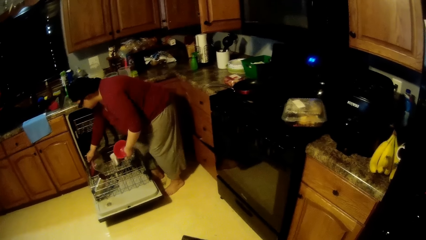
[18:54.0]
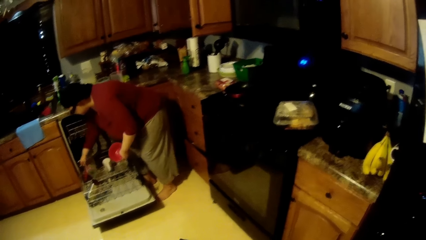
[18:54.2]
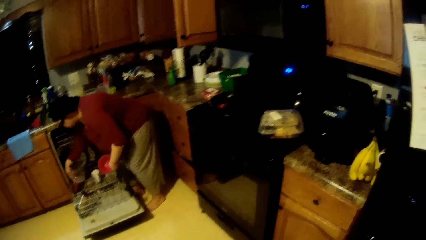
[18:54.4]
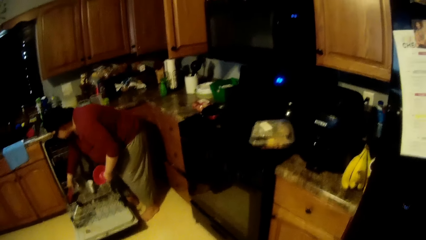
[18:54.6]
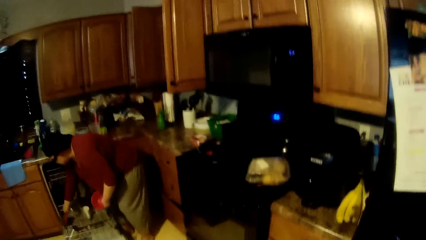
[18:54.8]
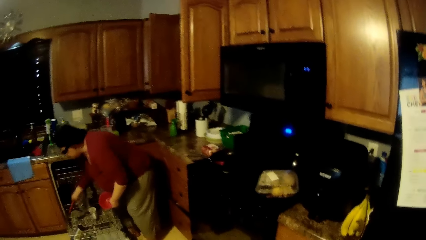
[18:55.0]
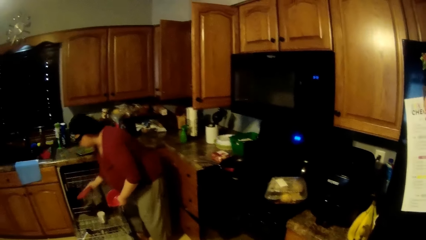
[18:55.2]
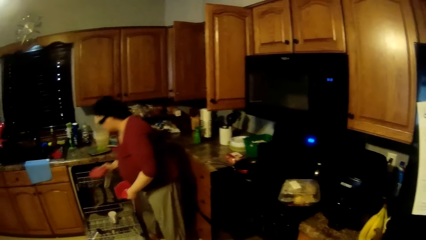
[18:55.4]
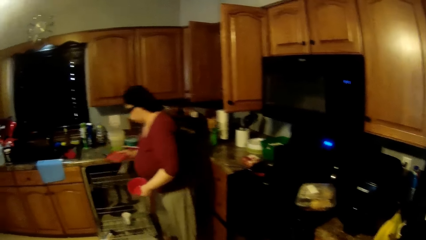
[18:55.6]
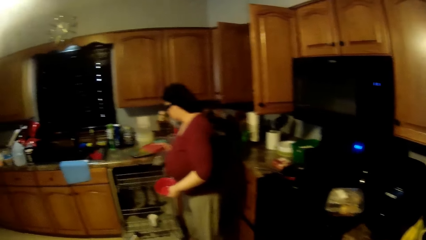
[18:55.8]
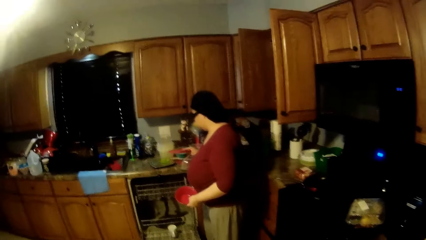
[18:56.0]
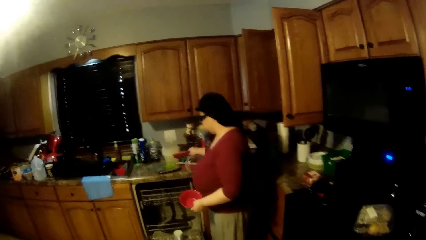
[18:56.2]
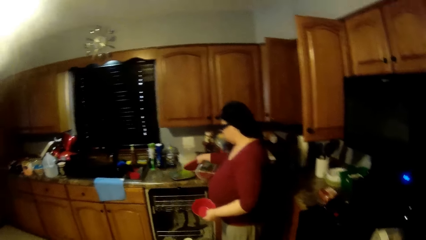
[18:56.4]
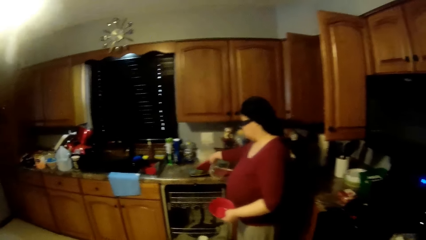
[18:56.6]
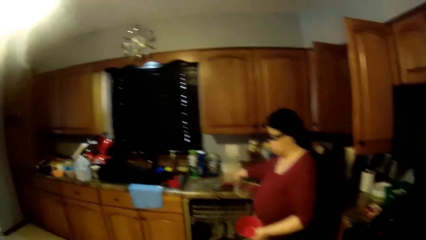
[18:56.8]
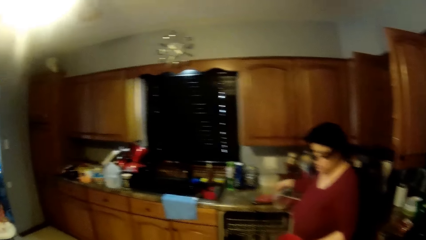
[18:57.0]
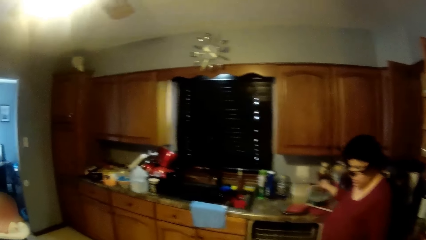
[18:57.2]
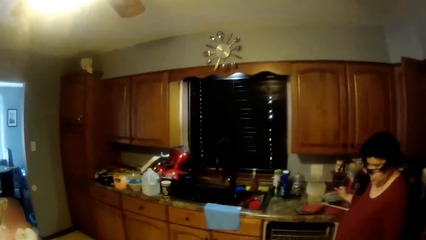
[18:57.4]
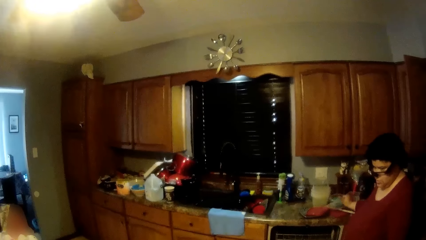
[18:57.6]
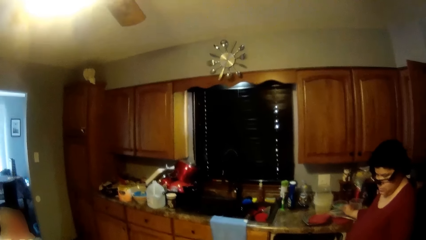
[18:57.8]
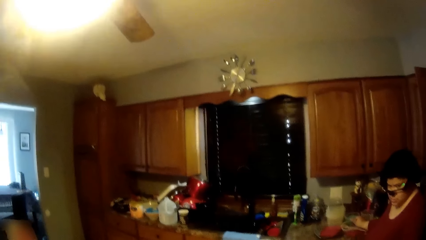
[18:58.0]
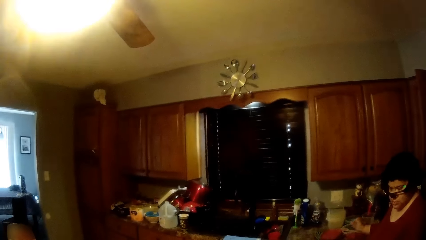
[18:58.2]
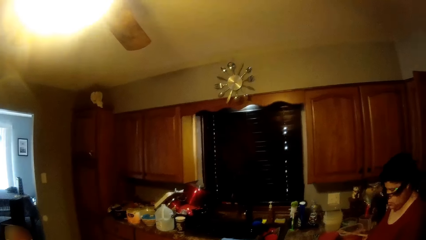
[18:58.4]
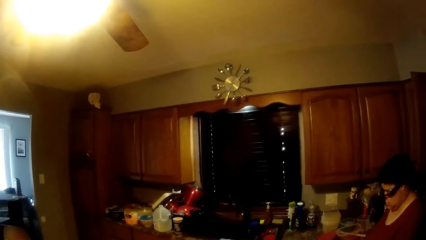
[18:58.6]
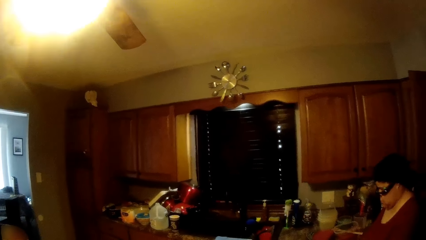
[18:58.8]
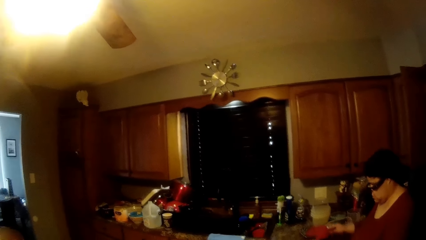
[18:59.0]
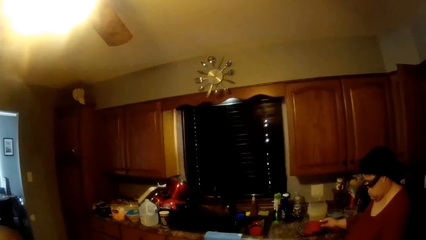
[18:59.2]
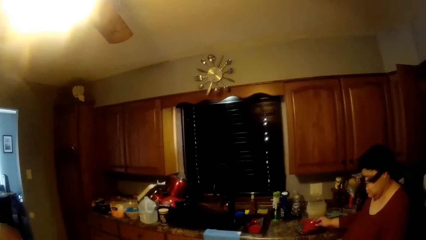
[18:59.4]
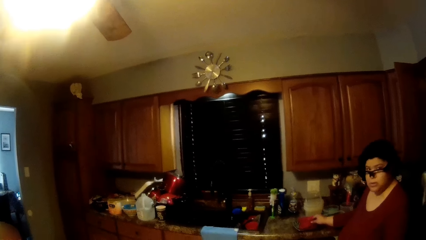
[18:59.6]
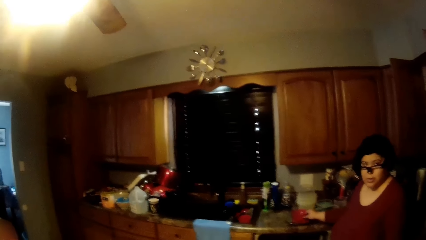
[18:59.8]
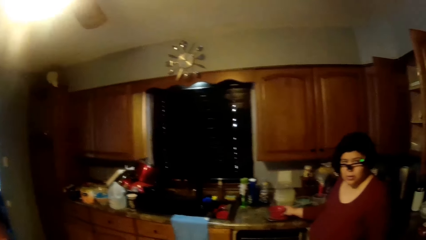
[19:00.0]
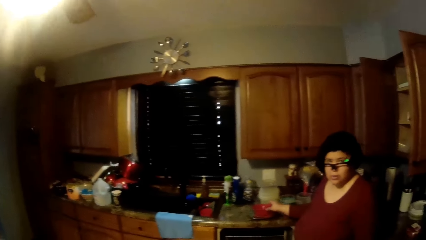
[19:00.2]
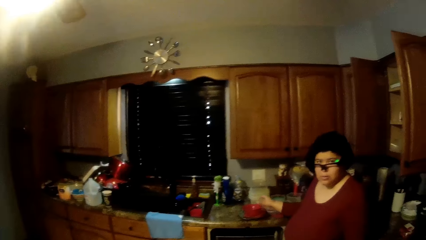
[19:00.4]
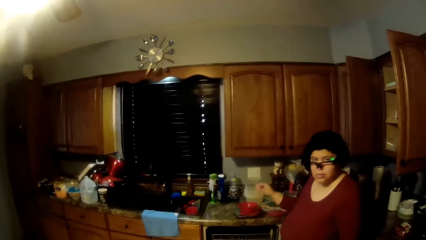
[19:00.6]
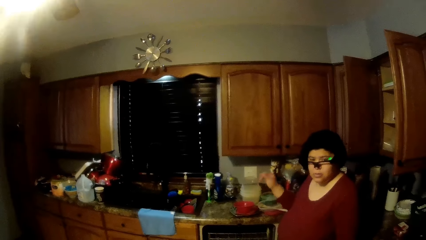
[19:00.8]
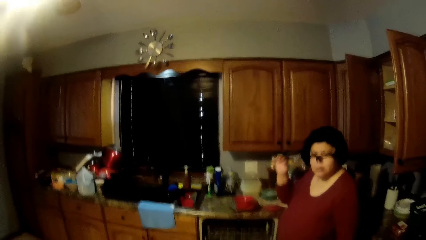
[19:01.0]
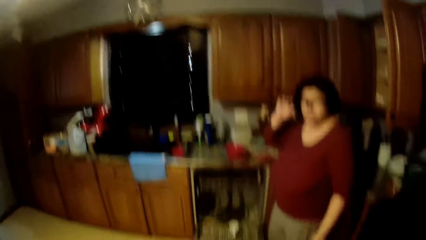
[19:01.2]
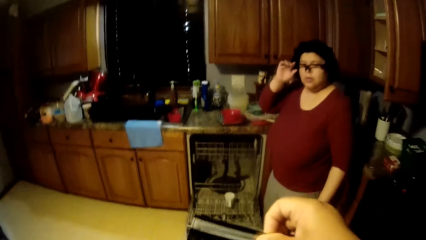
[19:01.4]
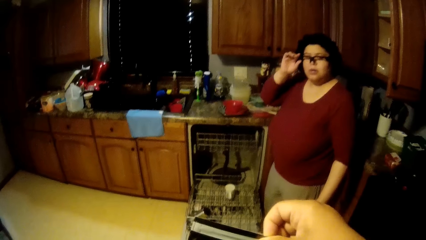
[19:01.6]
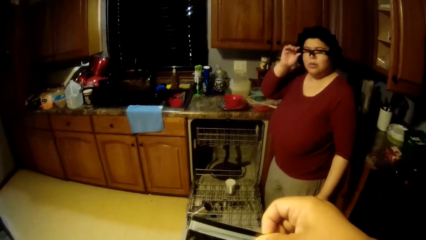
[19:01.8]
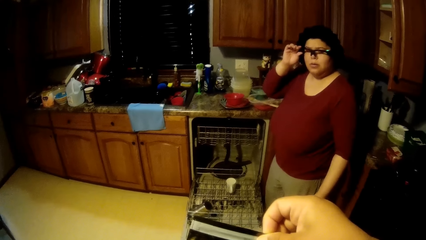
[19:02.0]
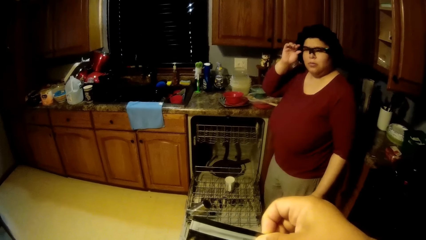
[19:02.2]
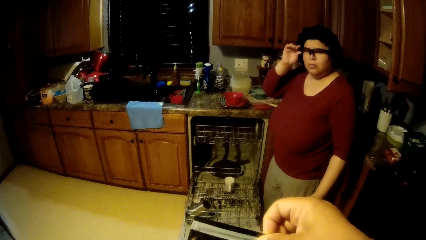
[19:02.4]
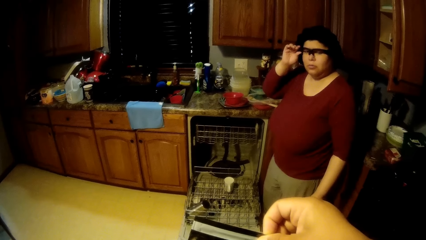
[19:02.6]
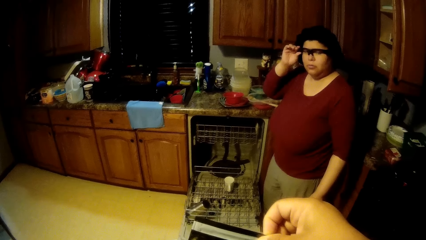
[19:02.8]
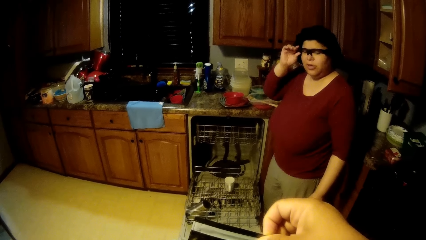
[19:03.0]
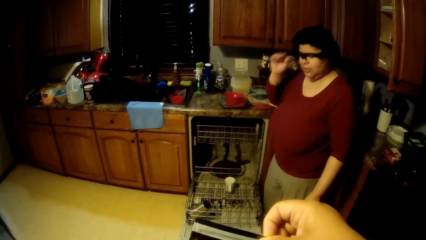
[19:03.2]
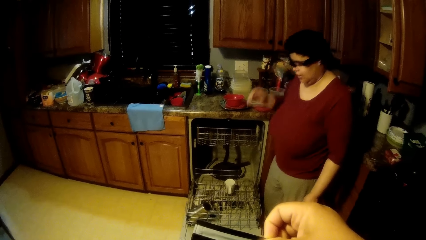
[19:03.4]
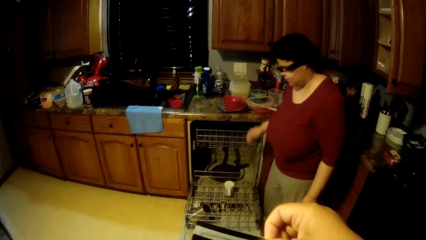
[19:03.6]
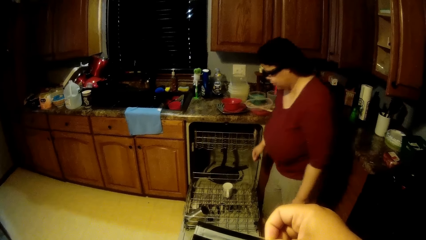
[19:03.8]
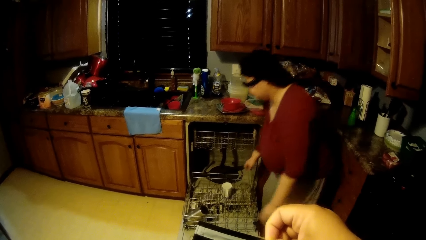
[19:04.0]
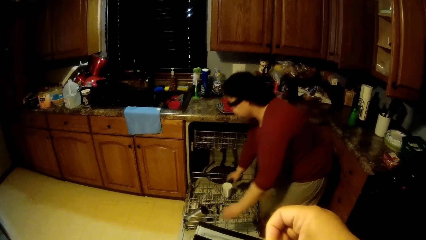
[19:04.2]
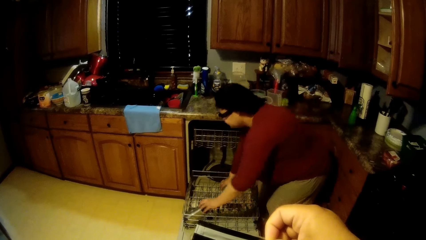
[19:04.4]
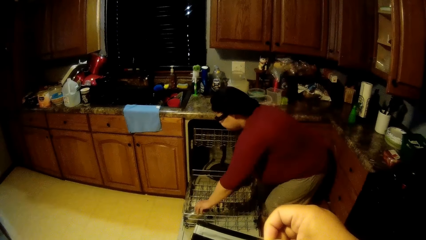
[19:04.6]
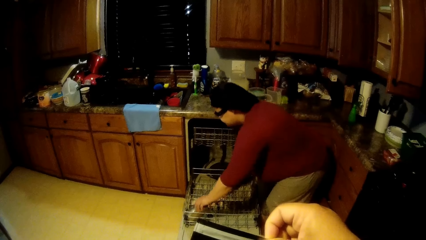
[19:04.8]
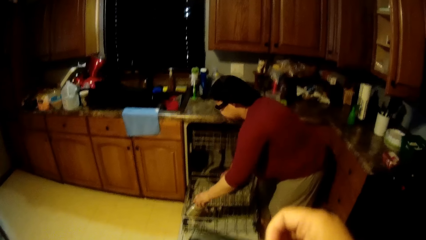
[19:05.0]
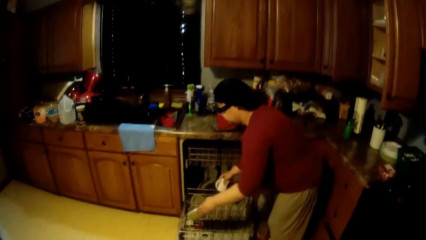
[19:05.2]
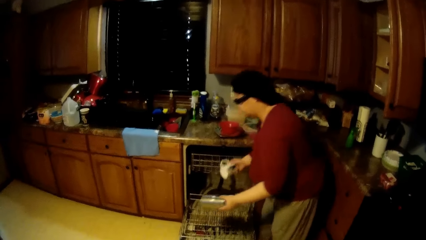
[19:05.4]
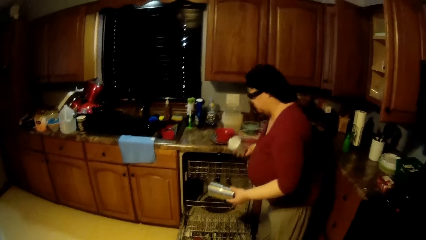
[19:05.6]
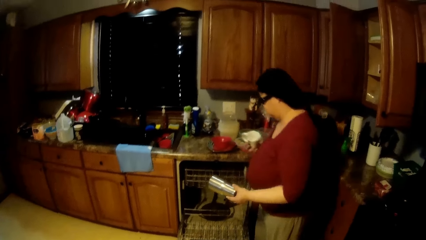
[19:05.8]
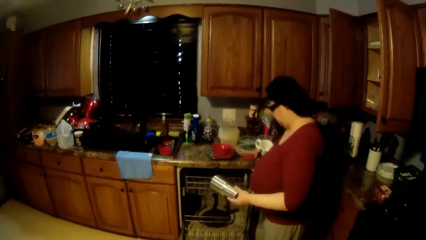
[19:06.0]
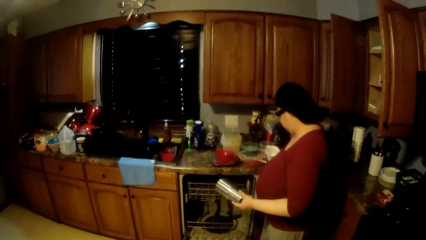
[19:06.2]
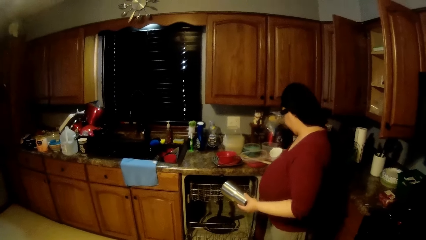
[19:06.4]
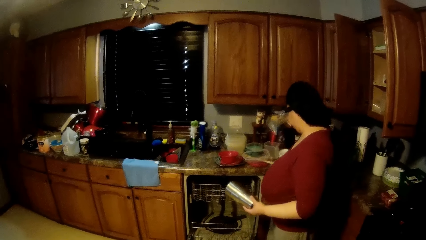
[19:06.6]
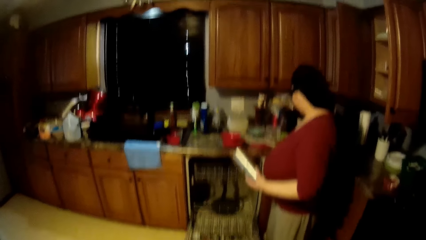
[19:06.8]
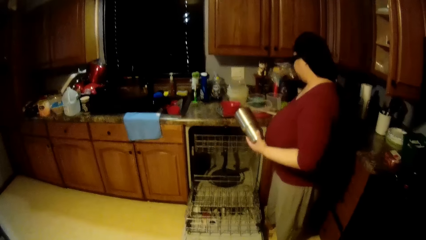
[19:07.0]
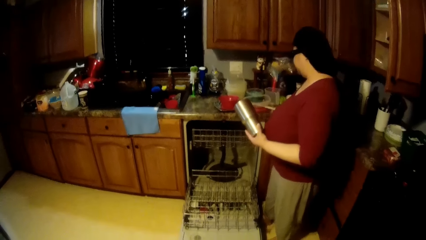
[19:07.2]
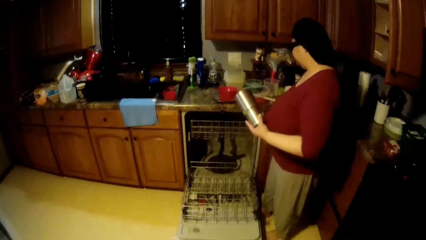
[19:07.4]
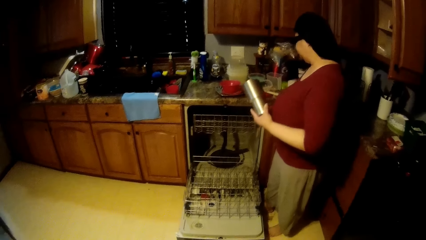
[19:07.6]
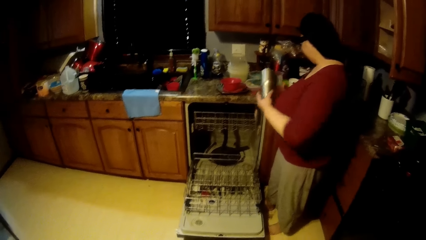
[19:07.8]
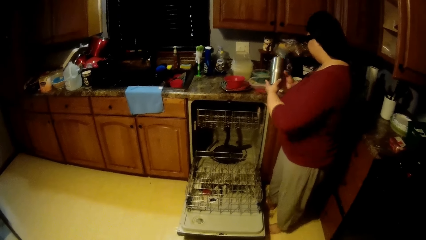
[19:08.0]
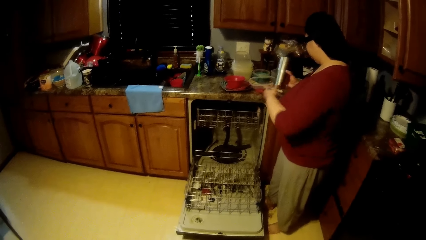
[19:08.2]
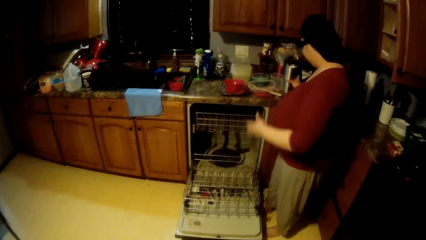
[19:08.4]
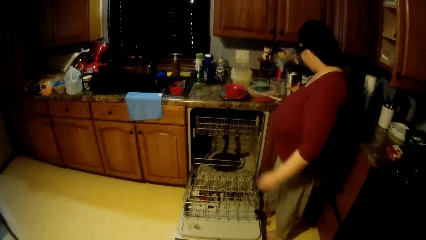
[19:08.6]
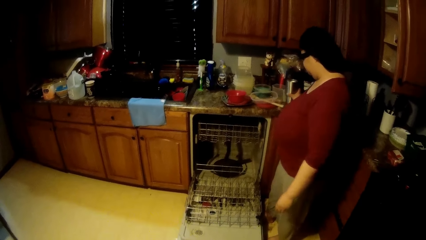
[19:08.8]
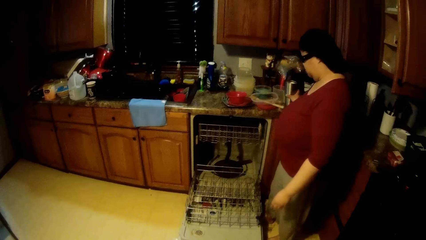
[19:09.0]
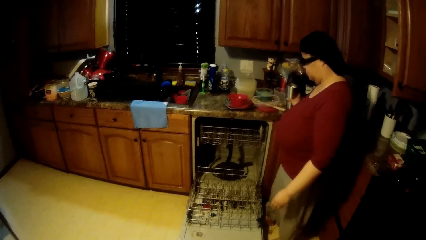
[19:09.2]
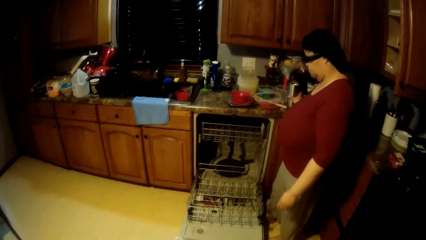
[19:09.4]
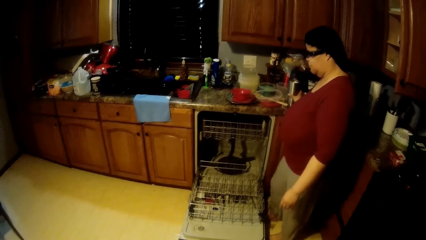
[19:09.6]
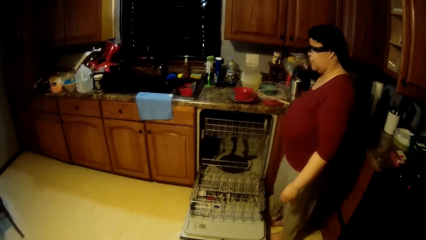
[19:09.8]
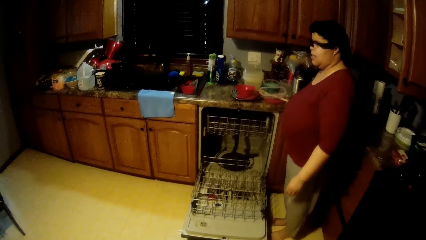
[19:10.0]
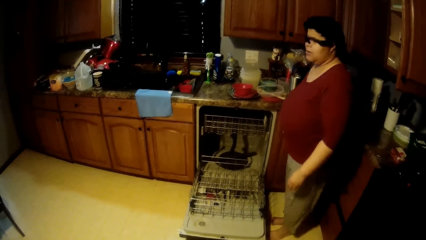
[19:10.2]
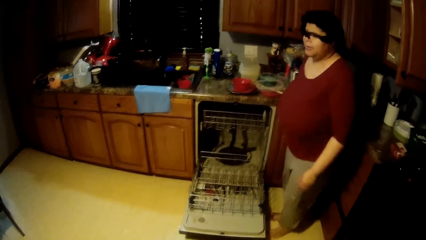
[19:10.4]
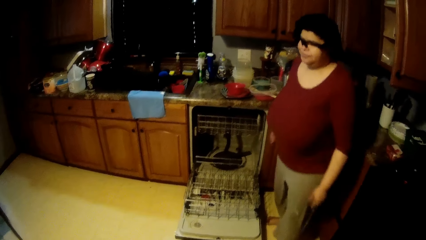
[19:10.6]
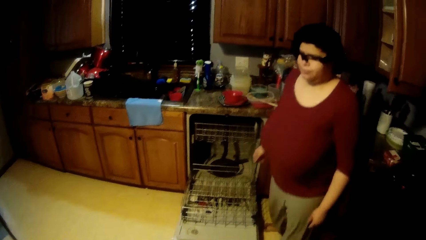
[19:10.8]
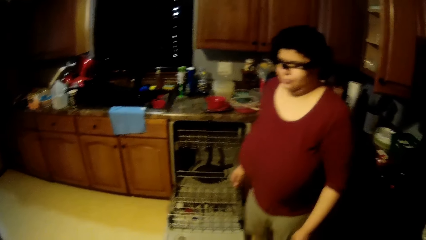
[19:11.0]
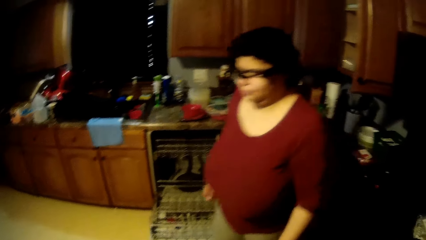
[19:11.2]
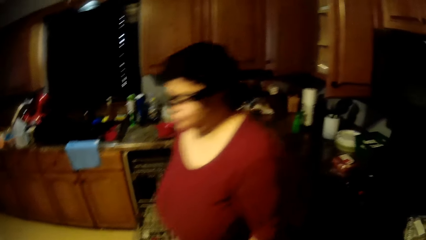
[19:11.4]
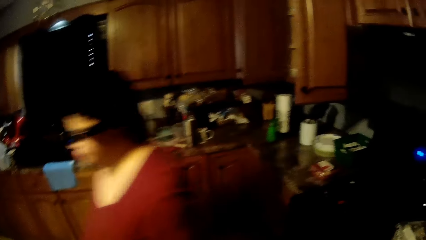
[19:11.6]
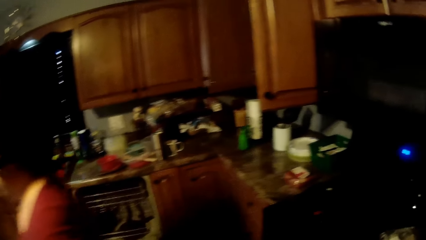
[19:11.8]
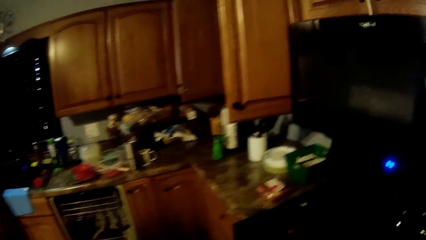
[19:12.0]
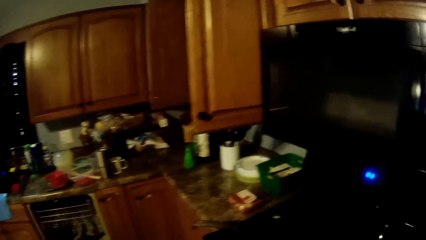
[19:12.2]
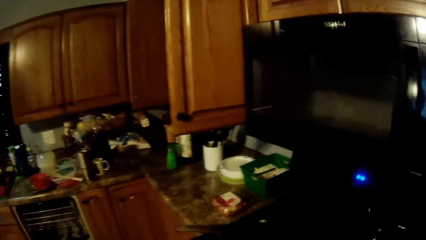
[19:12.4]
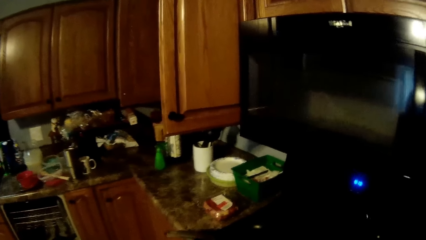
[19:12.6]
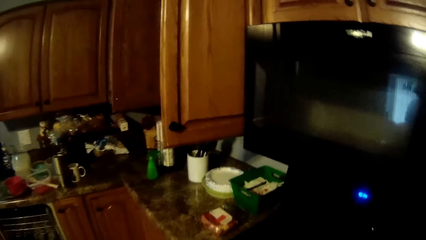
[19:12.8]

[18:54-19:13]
A woman passes a bowl from her right hand to her left hand. She picks a plastic container from the dishwasher rack with her right hand. She picks a plastic cover from the dishwasher rack with her right hand. She drops the plastic cover in her right hand on the sink countertop. The camera wearer interacts with the woman. The woman drops the plastic container in her right hand on the sink countertop. She drops the bowl in her right hand on the sink countertop. She adjusts her pair of sunglasses with her right hand. The camera wearer holds a recipe book in his right hand. The woman picks a stainless cup from the dishwasher rack with her left hand. She picks a white mug from the dishwasher rack with her right hand. She removes the utensils from the dishwasher. She drops the white mug in her right hand on the sink countertop. She passes the stainless cup from her left hand to her right hand. She drops the stainless cup in her right hand on the sink countertop. The camera wearer talks to the woman. The woman walks away.
